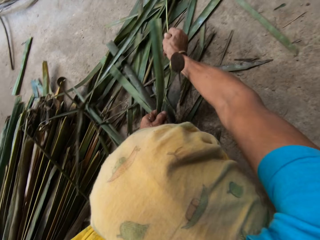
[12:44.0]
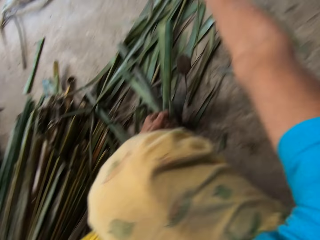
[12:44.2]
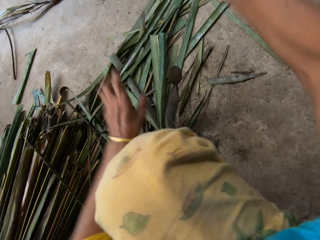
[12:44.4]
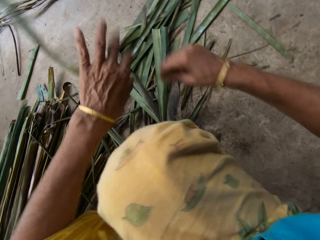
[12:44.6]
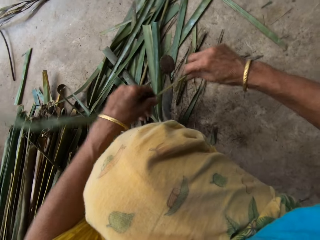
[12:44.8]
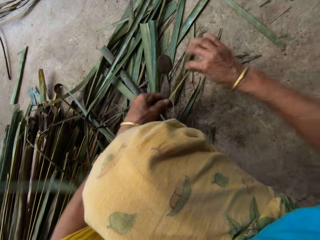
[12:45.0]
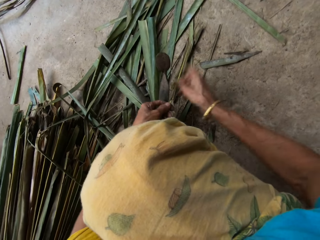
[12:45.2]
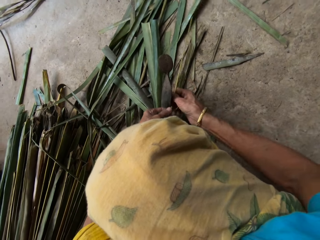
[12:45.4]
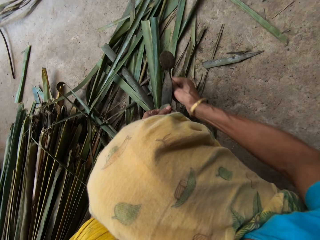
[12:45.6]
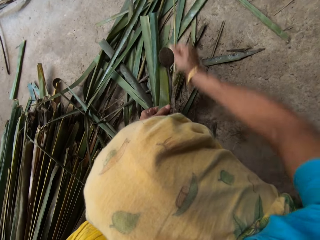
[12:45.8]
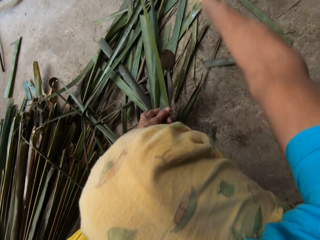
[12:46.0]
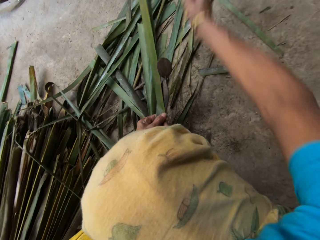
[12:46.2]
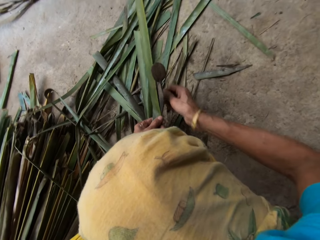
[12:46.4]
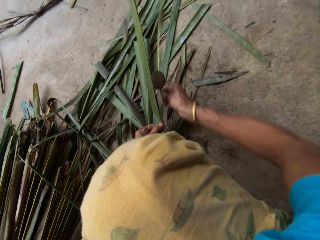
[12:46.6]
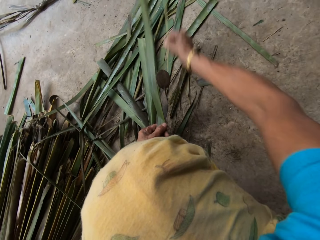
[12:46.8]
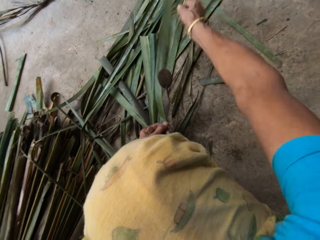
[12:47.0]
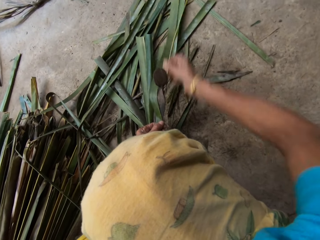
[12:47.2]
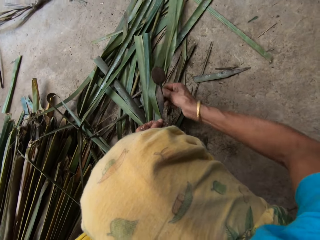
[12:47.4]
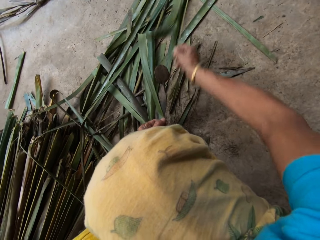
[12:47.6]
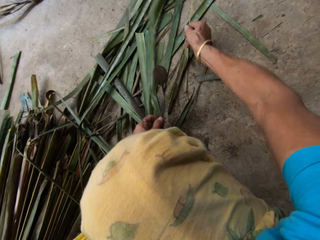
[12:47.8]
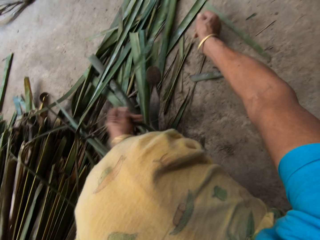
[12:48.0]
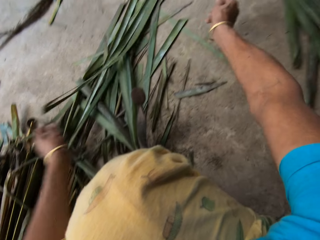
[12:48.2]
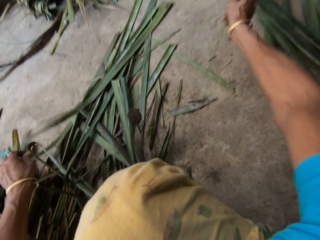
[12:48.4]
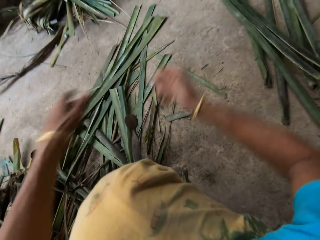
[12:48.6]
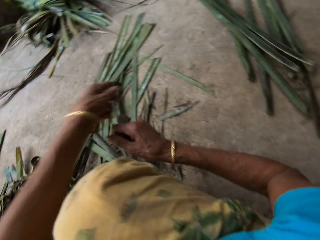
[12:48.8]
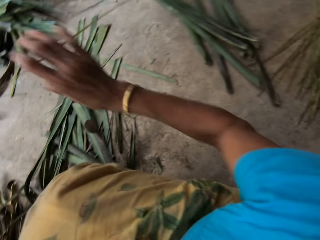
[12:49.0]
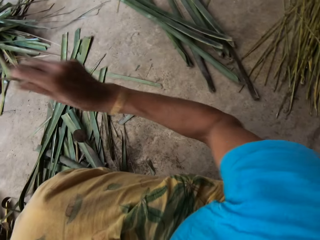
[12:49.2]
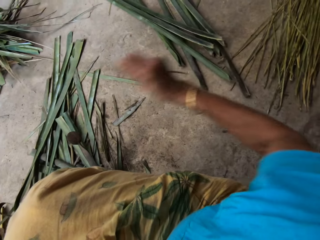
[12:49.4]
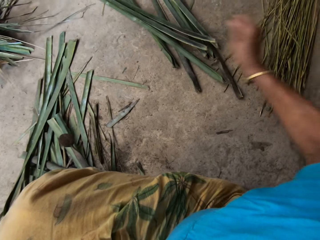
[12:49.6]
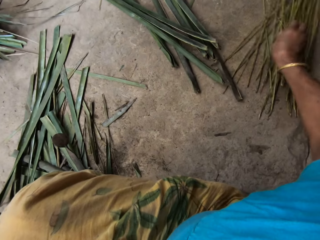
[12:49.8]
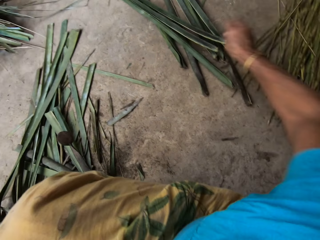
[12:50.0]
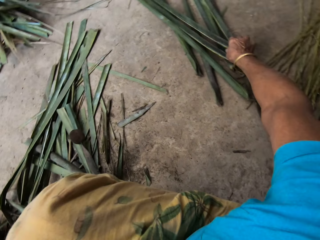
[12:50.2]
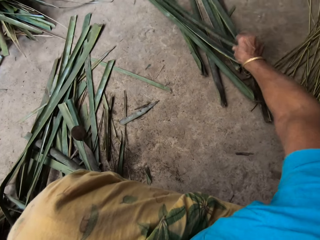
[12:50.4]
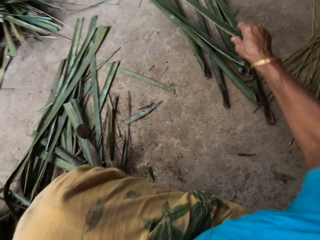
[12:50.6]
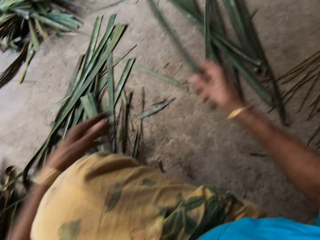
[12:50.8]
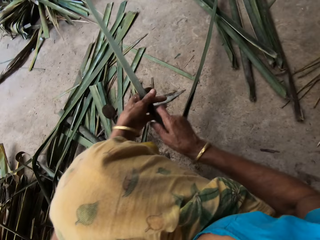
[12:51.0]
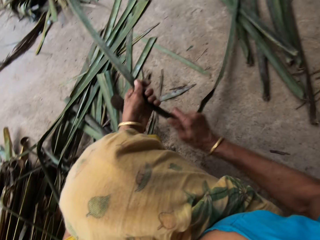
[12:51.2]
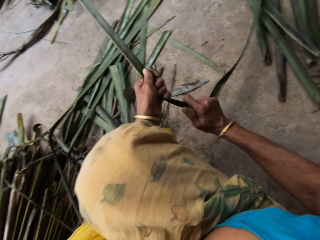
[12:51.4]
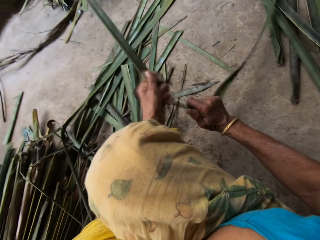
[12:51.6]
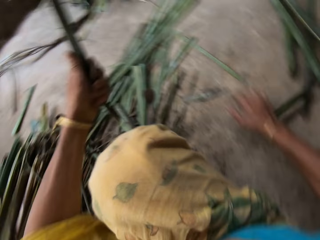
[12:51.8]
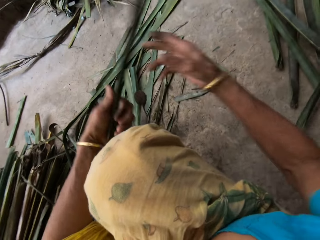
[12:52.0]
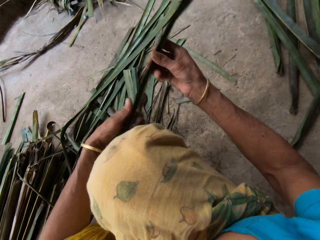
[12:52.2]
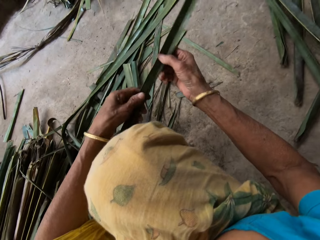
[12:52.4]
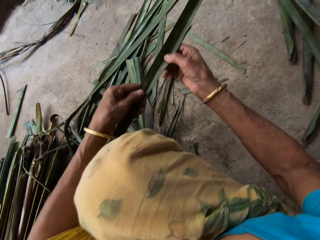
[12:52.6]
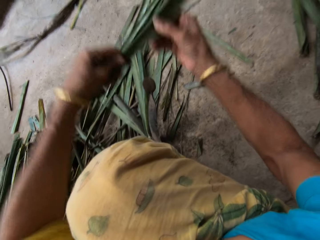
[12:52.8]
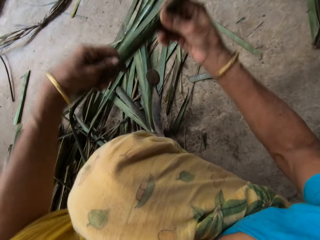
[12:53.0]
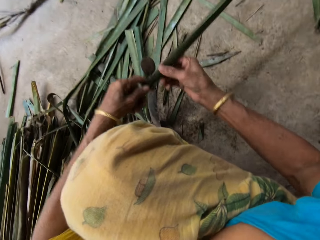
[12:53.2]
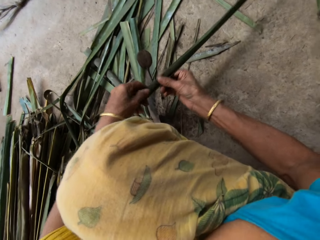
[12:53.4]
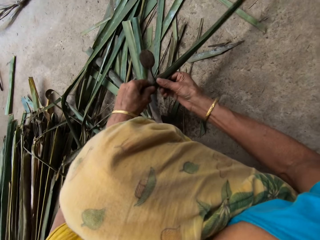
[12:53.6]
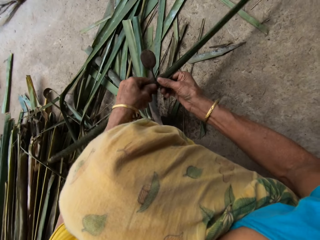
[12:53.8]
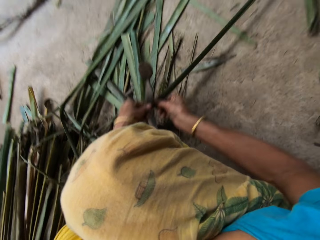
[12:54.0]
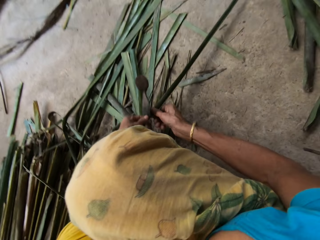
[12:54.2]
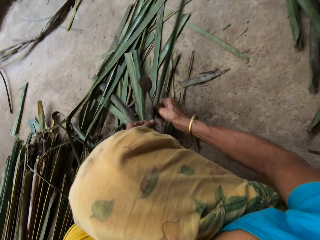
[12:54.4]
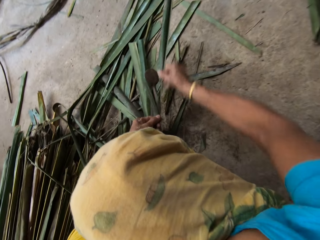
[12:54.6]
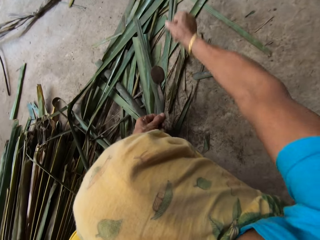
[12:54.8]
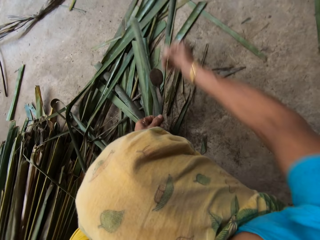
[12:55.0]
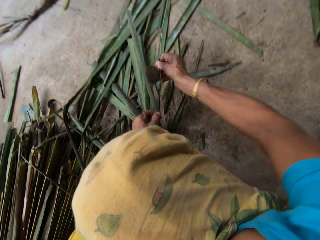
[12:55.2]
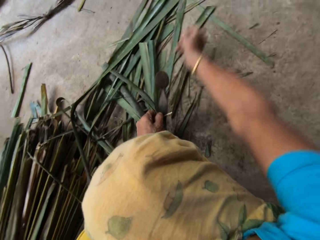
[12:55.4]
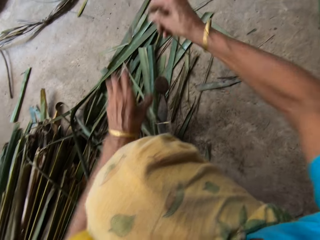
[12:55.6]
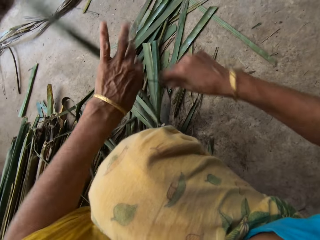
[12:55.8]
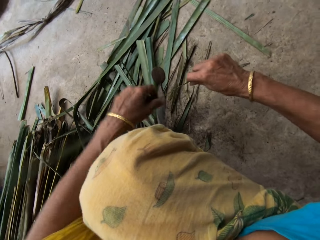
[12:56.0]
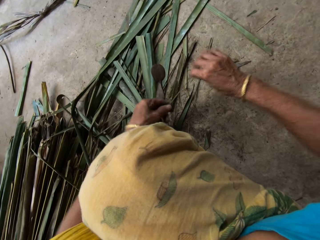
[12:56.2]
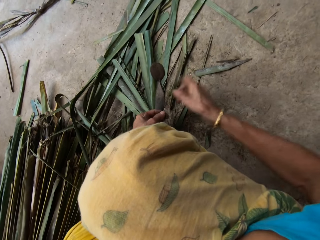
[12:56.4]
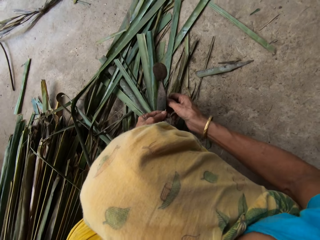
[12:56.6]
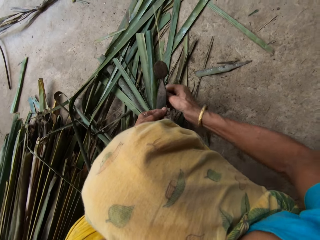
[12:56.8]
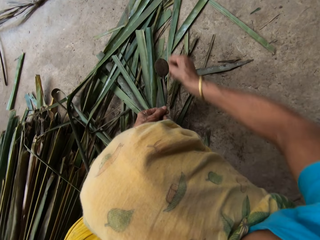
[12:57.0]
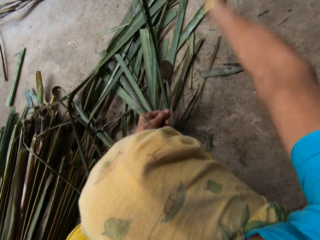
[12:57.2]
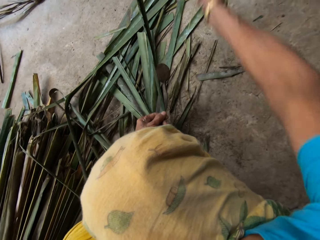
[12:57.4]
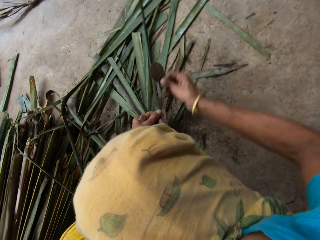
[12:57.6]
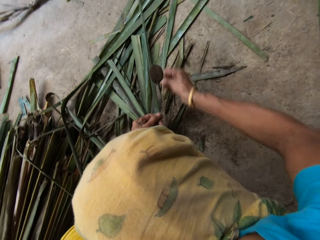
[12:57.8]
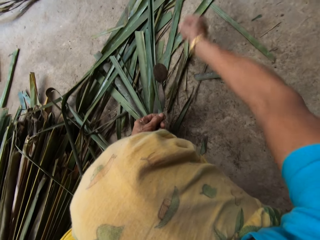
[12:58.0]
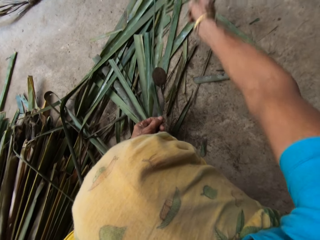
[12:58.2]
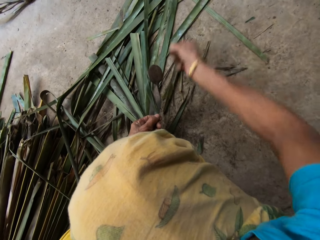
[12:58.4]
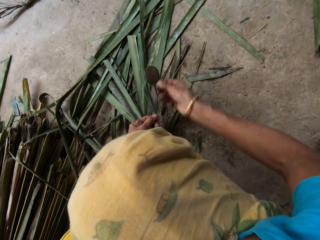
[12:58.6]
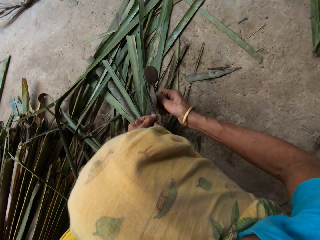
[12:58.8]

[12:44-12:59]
The camera wearer lifts the Napier grass or papyrus reed. They move the Napier grass and cut the Napier grass on something. They pull the Napier grass and drop the Napier grass. They transfer the Napier grass to the right hand. They drop the papyrus reed on the floor. They pick the papyrus reed from the floor. They pull the Napier grass. They hold with both hands. They cut the Napier grass on something. They tear the papyrus reed with a cutting object. They lift the Napier grass and cut the Napier grass on something.

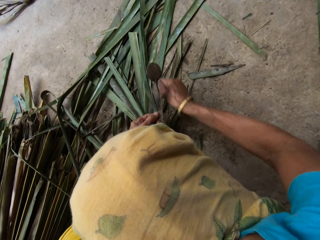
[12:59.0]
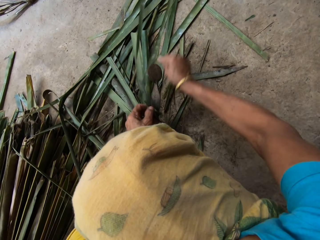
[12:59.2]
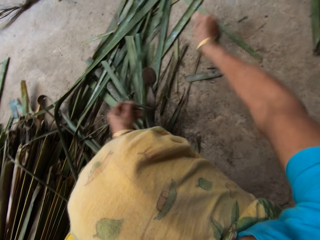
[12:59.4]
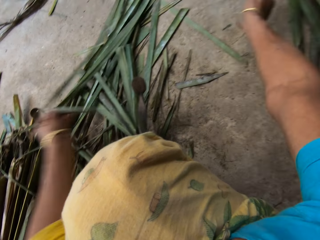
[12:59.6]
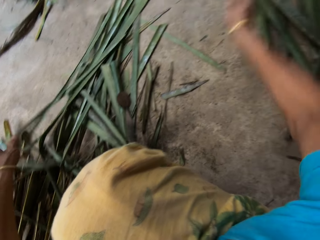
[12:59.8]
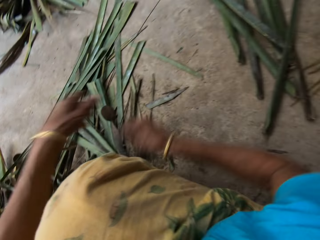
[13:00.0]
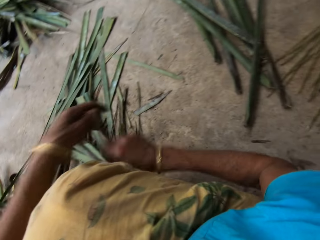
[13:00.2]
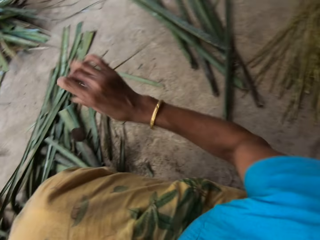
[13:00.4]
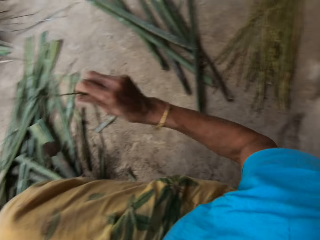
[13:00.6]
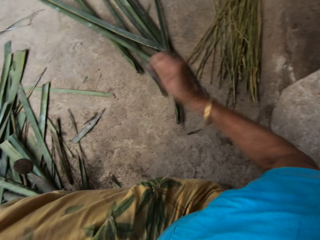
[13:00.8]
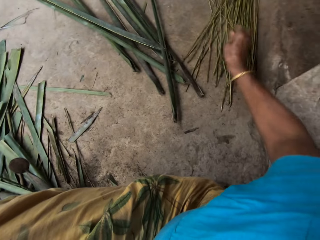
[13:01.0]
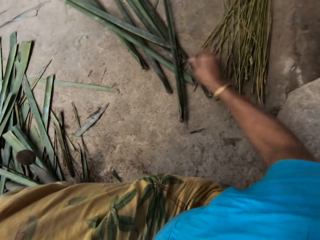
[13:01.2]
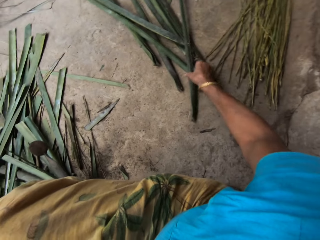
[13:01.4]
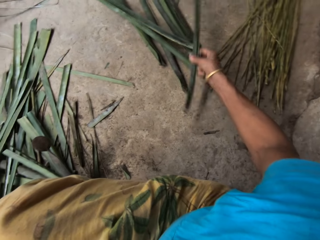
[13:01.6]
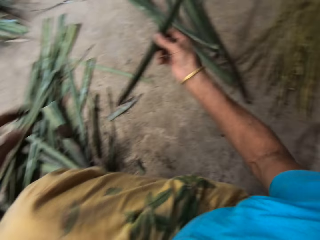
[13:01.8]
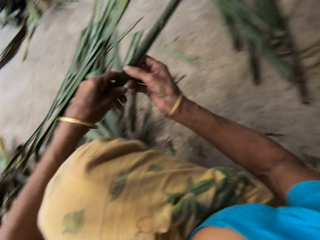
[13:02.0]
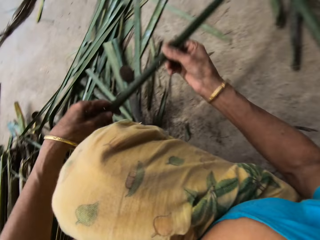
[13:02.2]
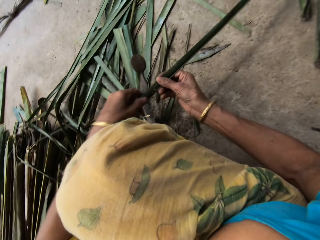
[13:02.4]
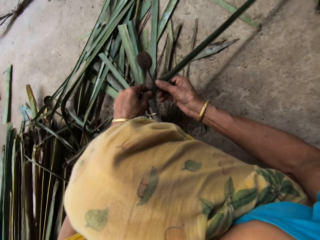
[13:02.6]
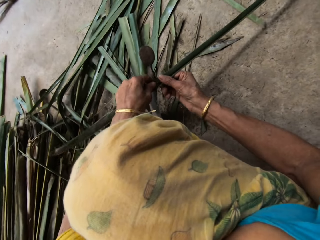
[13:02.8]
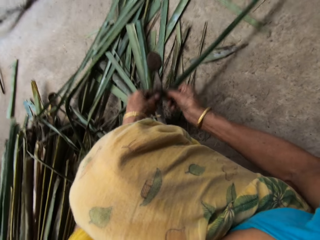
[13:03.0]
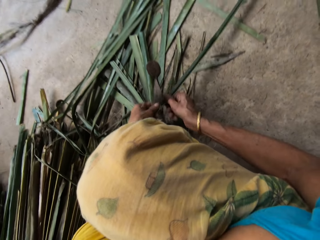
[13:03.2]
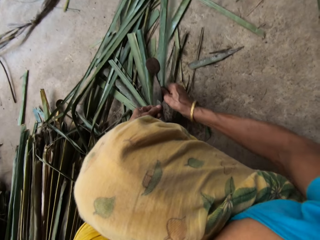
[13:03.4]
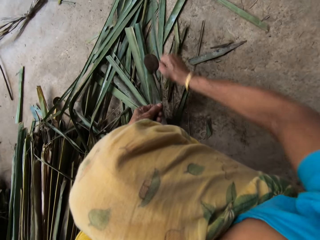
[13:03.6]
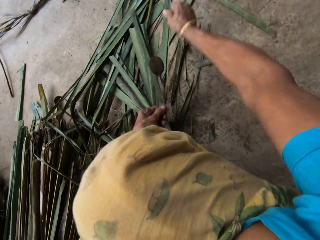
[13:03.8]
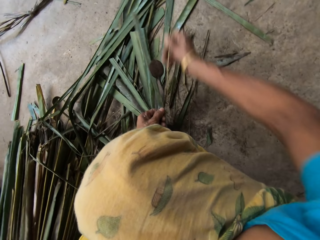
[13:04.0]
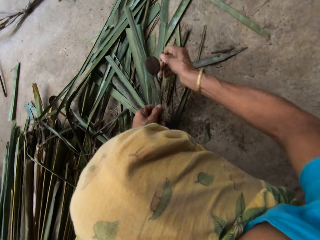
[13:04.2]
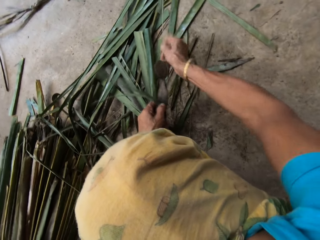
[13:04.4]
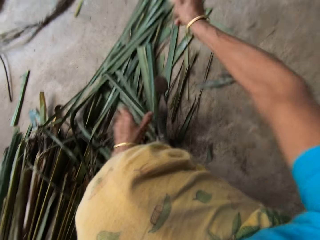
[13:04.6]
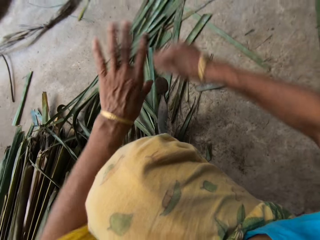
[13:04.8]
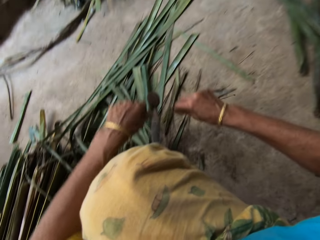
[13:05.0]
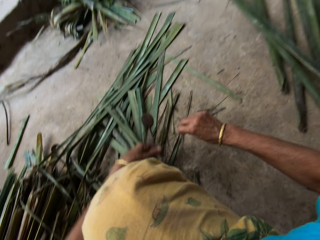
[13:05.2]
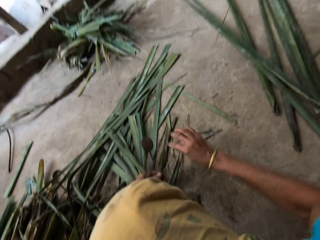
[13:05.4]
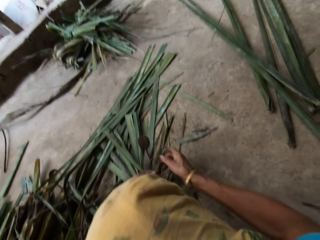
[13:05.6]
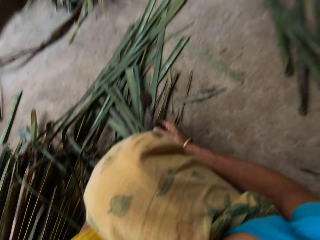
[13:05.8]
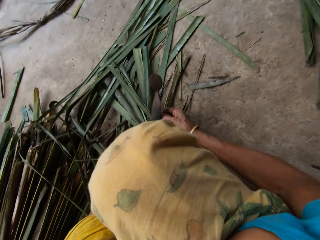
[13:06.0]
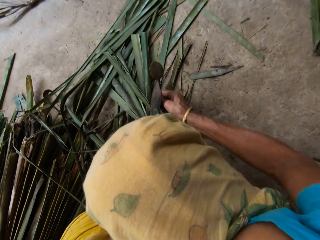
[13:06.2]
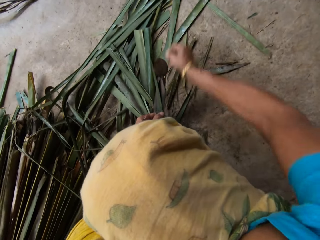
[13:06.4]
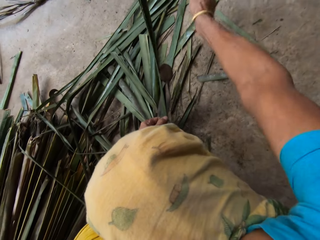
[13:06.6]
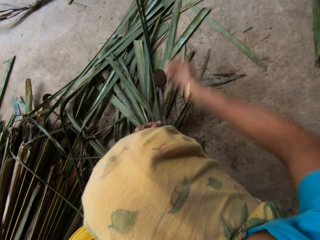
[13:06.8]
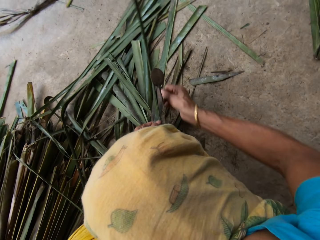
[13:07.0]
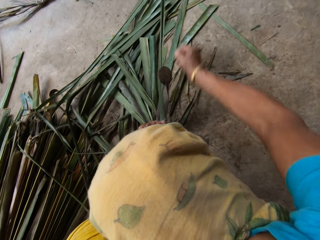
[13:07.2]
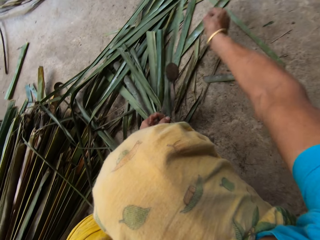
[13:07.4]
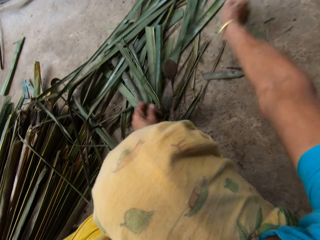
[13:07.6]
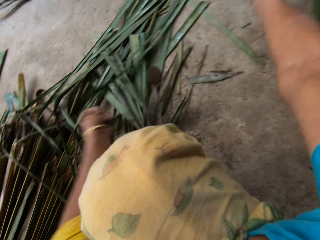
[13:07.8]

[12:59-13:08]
The camera wearer lifts the Napier grass or papyrus reed. They transfer the Napier grass to the right hand. They drop the papyrus reed on the floor. They pick the papyrus reed from the floor. They hold with both hands. They move the Napier grass and cut the Napier grass on something. They tear the papyrus reed with a cutting object. They lift the Napier grass and cut the Napier grass on something.
